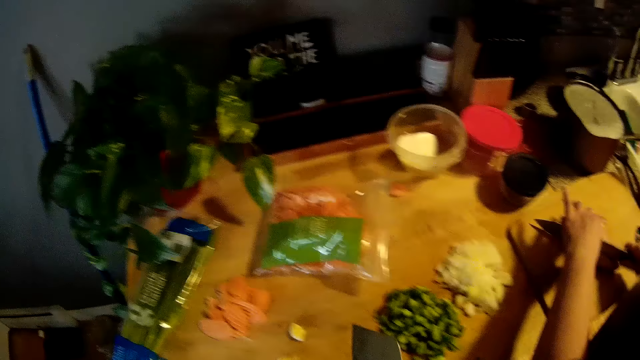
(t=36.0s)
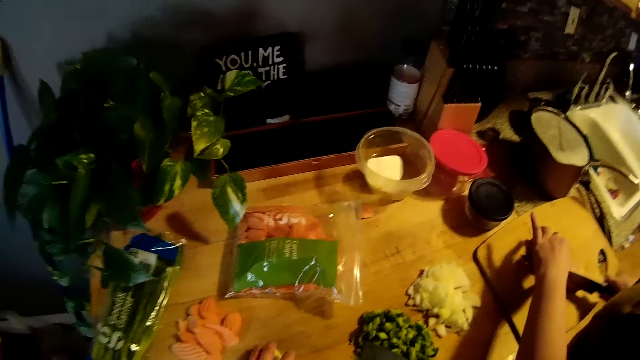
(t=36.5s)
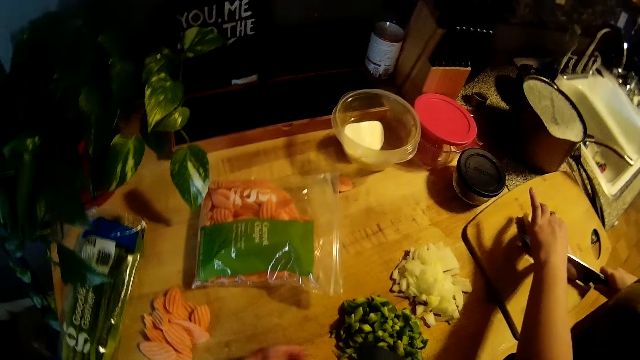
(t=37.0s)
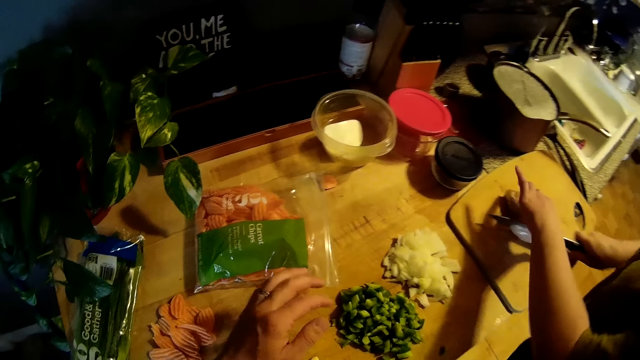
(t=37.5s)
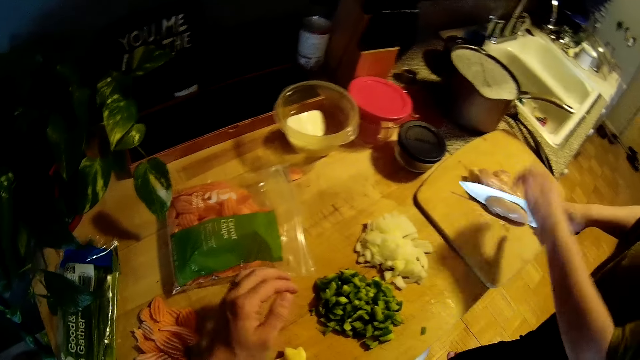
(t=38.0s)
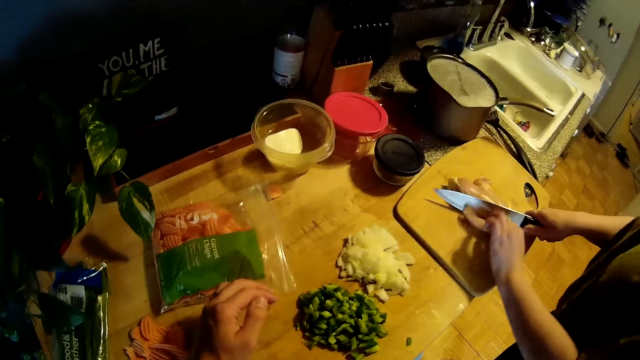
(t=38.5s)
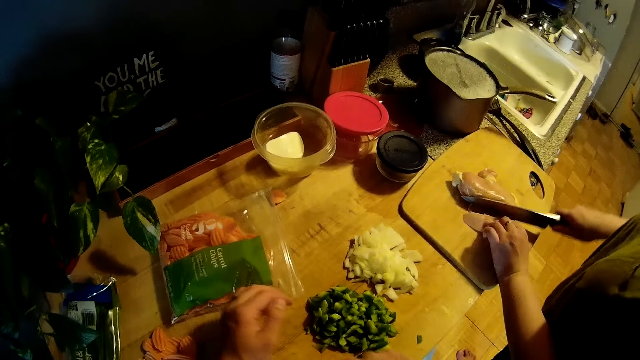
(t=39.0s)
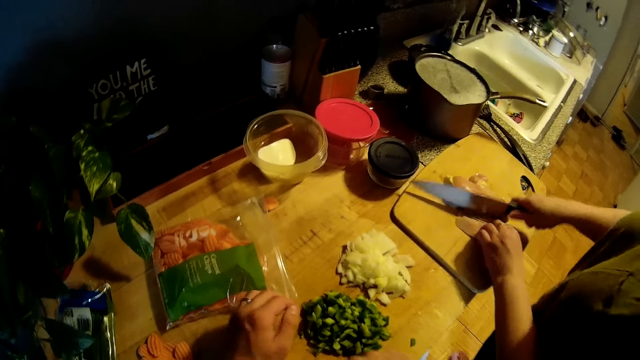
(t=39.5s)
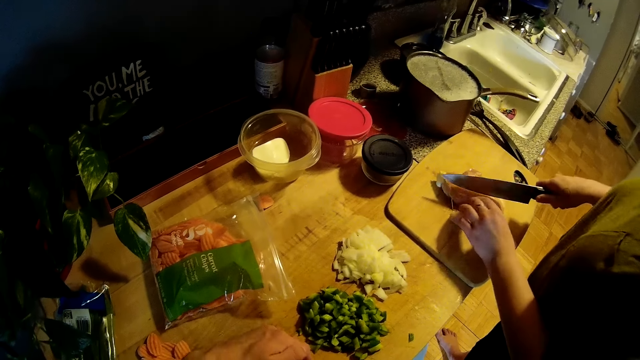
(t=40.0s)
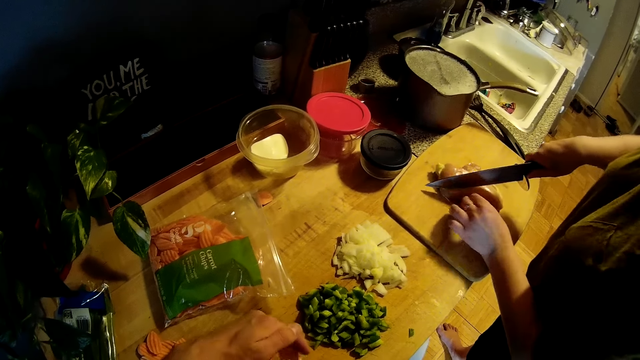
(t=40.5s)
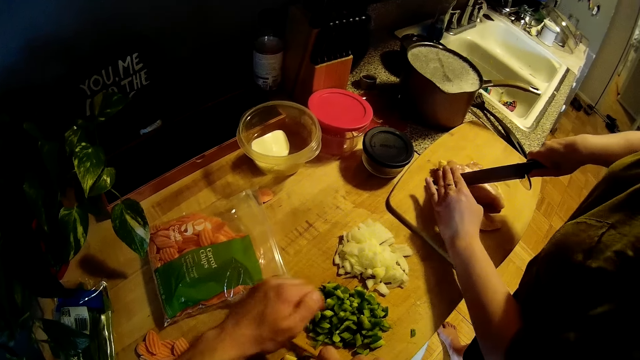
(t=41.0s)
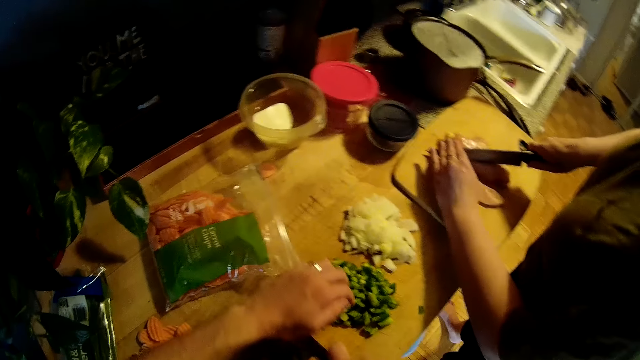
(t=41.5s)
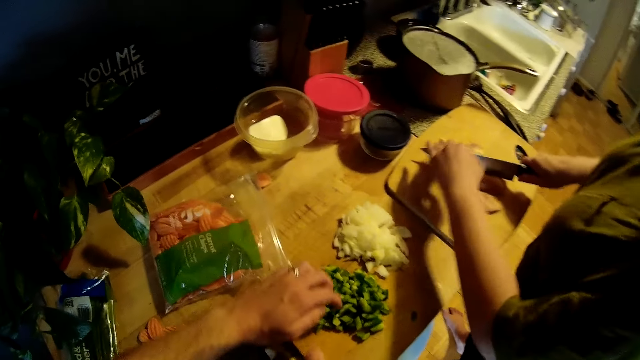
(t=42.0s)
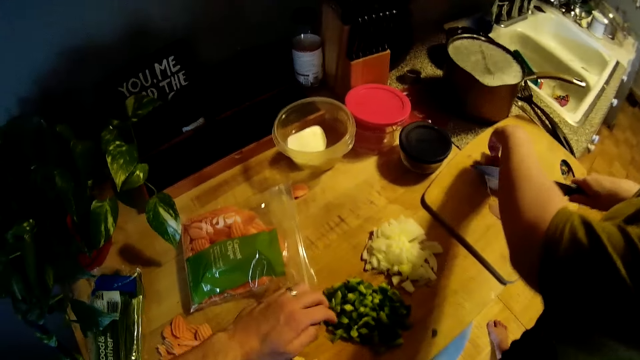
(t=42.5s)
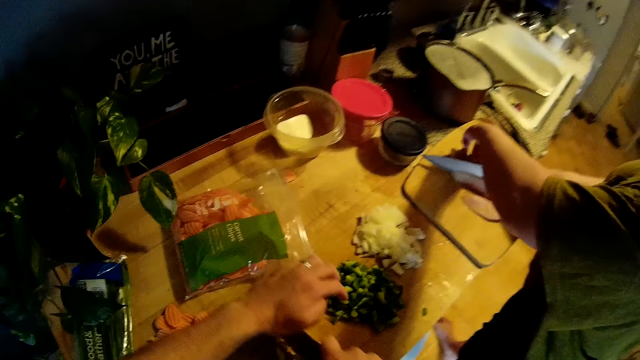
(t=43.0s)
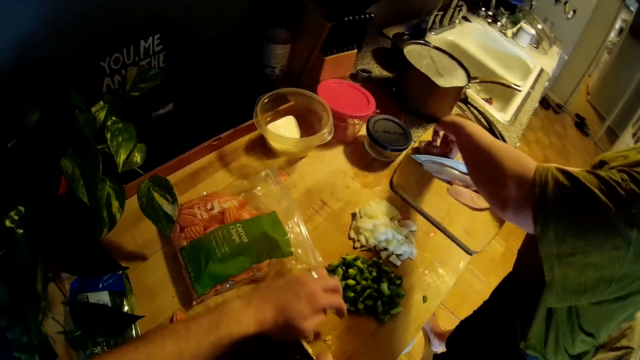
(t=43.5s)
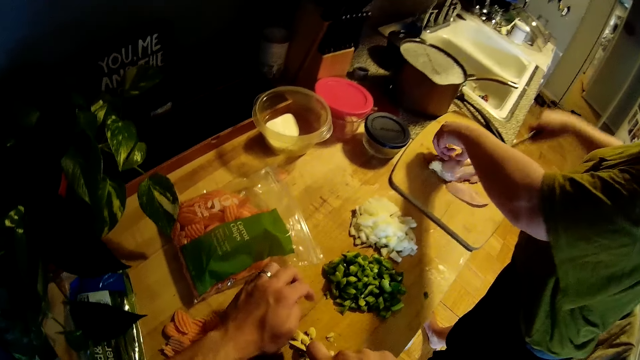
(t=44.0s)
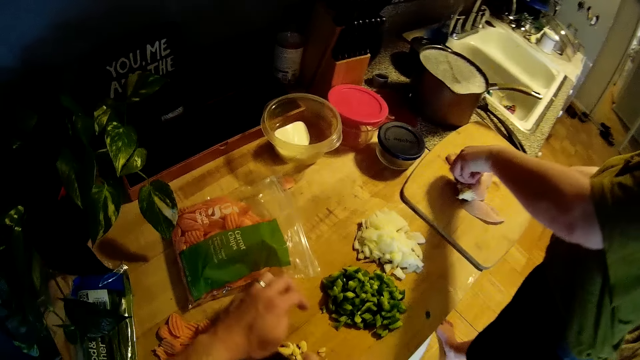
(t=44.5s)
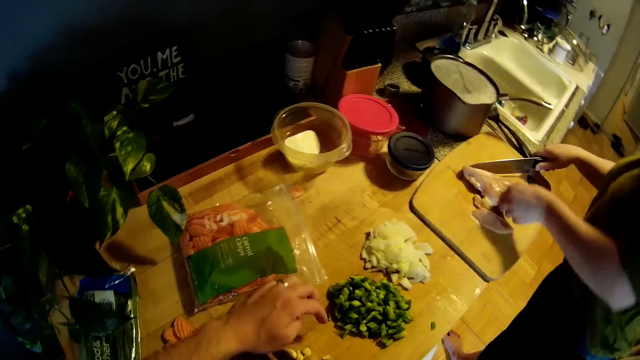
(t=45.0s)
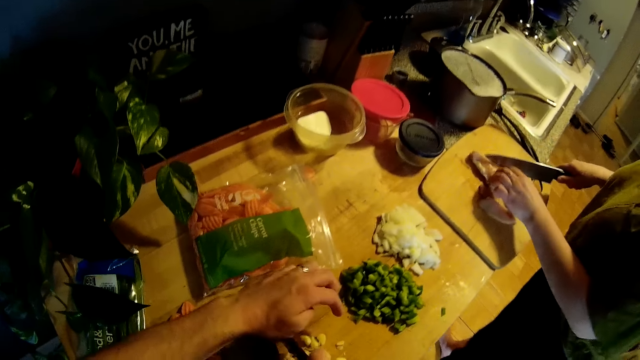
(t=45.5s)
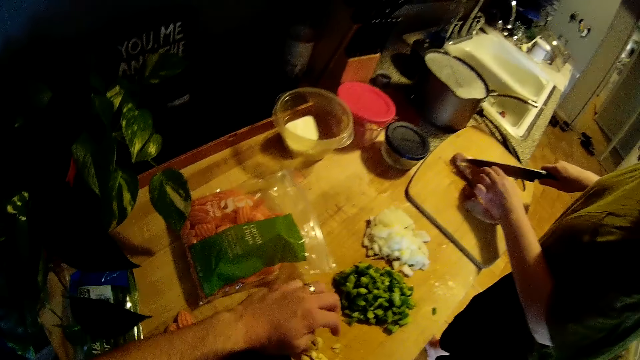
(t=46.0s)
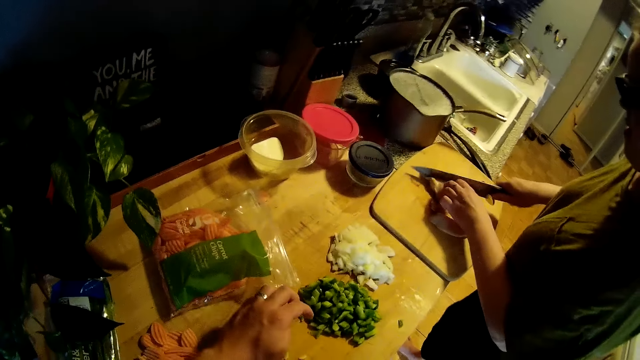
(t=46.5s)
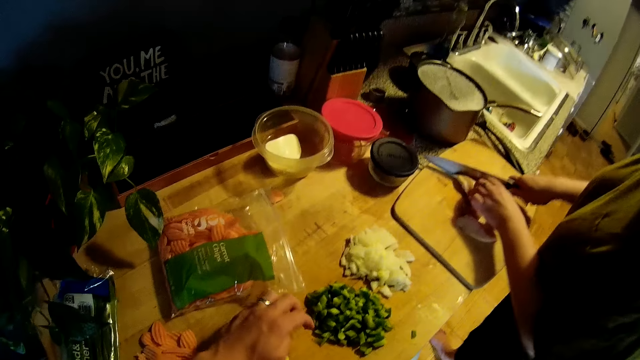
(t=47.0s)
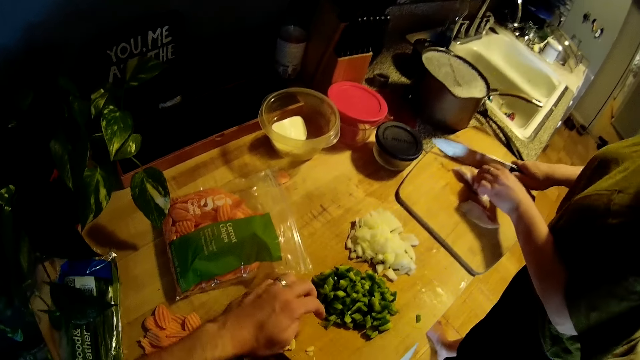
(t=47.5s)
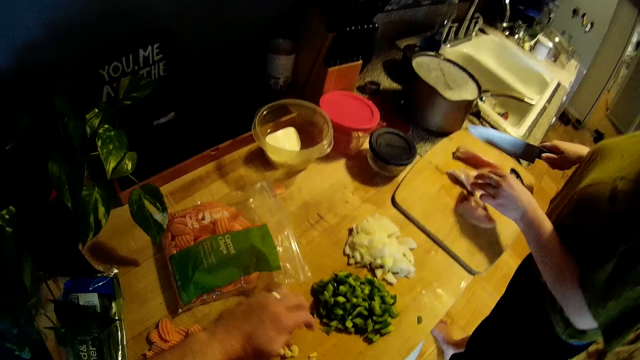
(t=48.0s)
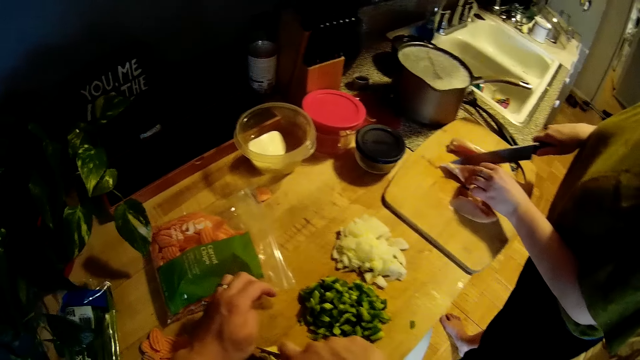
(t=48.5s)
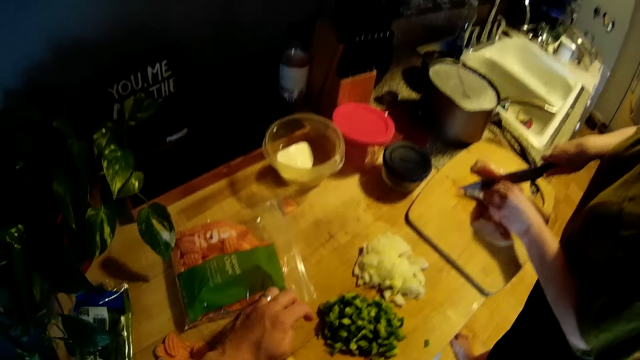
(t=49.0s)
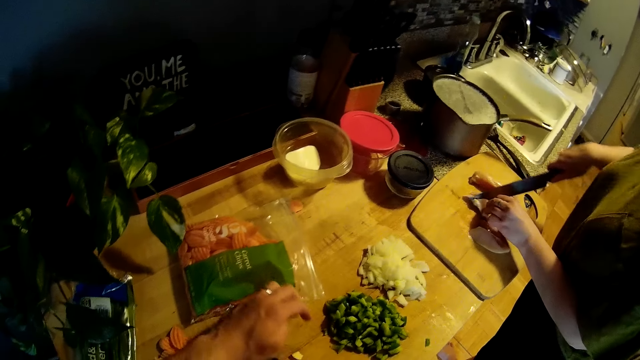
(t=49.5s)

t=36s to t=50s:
The camera wearer packs the garlic on the kitchen slab with his left hand. He chops the garlic on the kitchen slab with the cleaver knife with both hands. The woman holds the chicken breast on the chopping board with her left hand. She cuts the chicken breast with the chef's knife in her right hand on the chopping board. She turns the chicken breast on the chopping board with her left hand. She cuts the chicken breast with the chef's knife in her right hand on the chopping board.

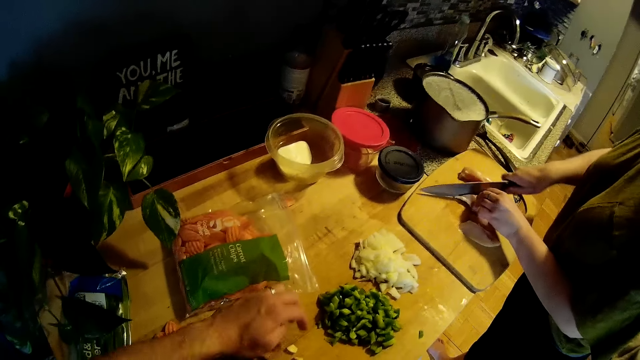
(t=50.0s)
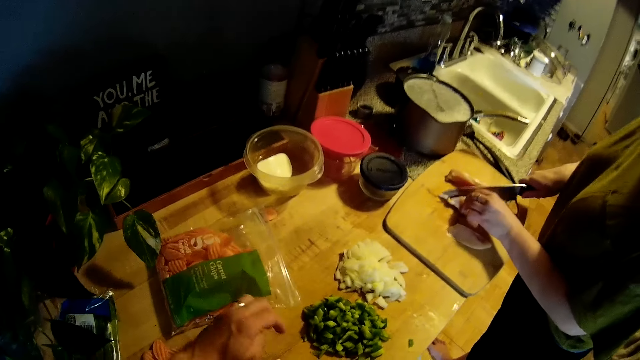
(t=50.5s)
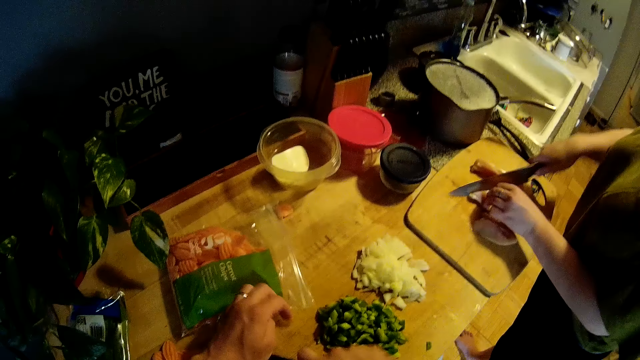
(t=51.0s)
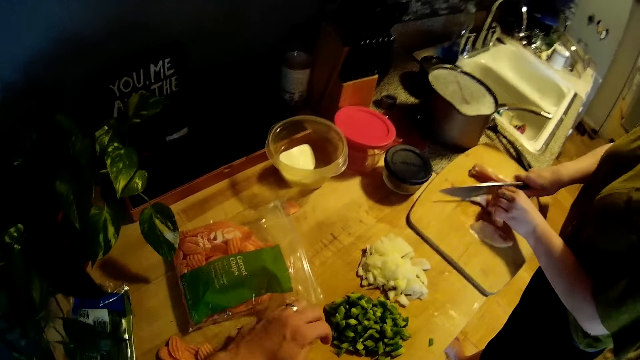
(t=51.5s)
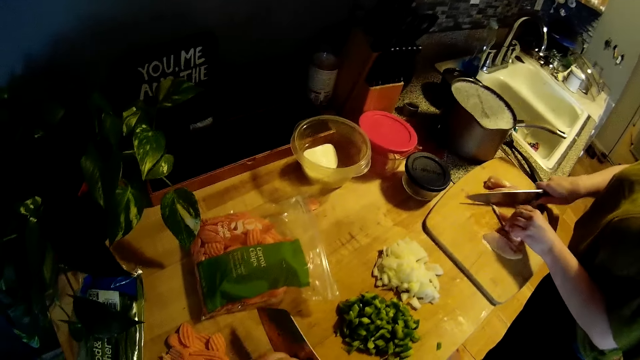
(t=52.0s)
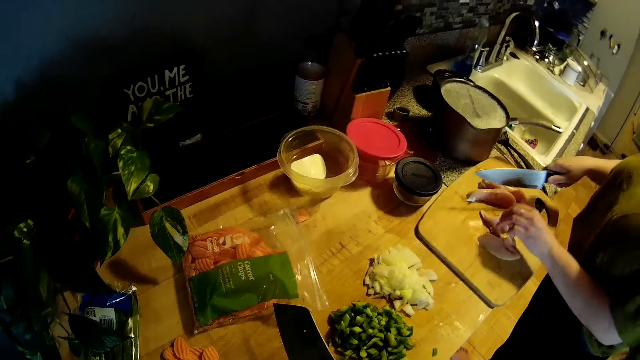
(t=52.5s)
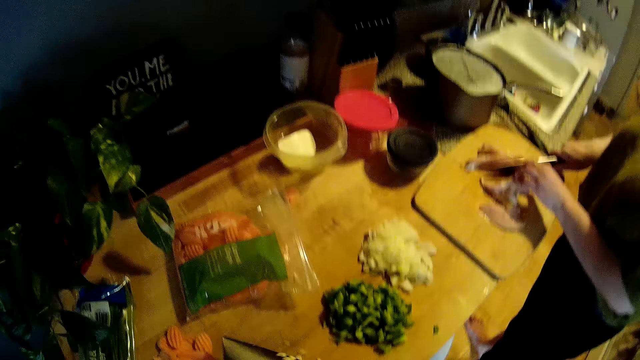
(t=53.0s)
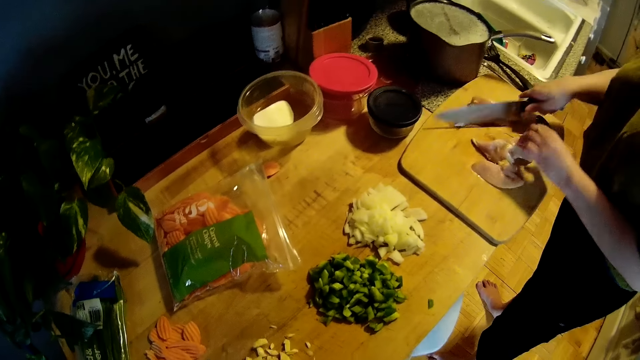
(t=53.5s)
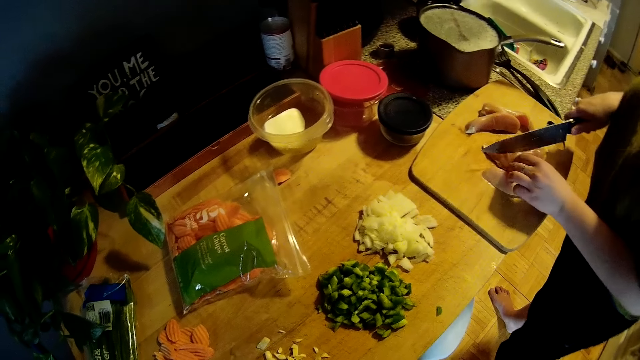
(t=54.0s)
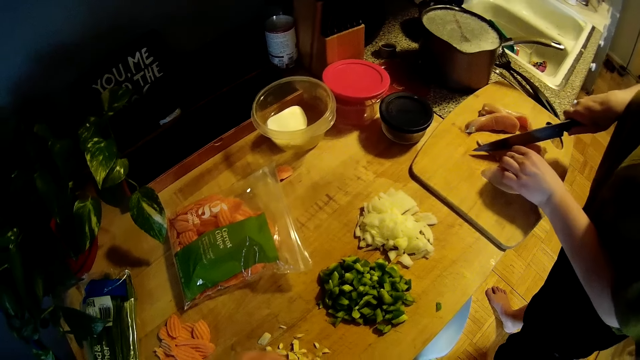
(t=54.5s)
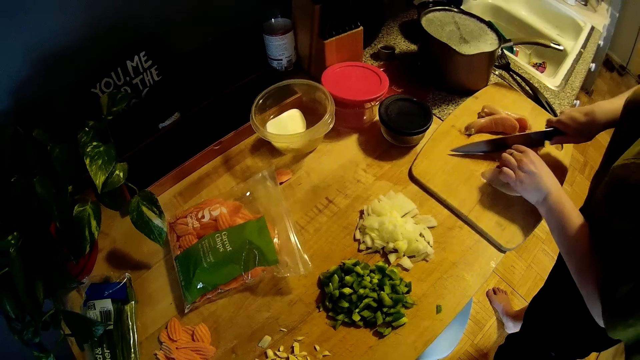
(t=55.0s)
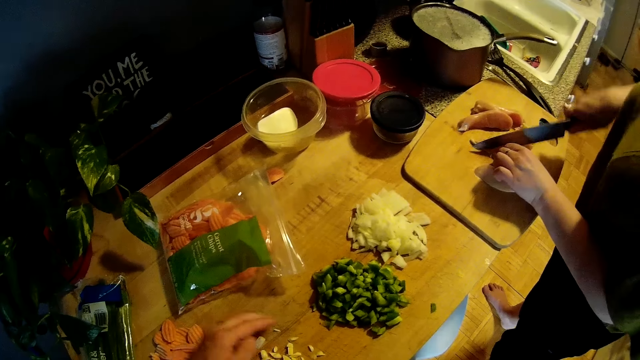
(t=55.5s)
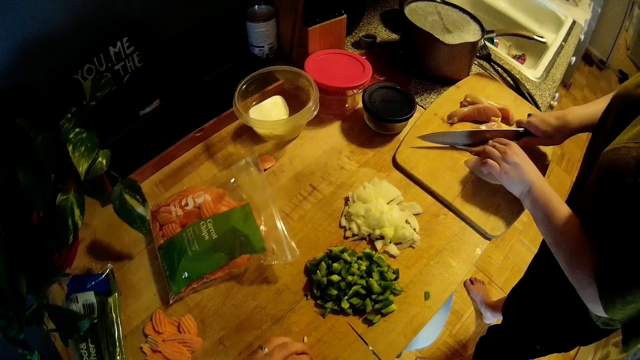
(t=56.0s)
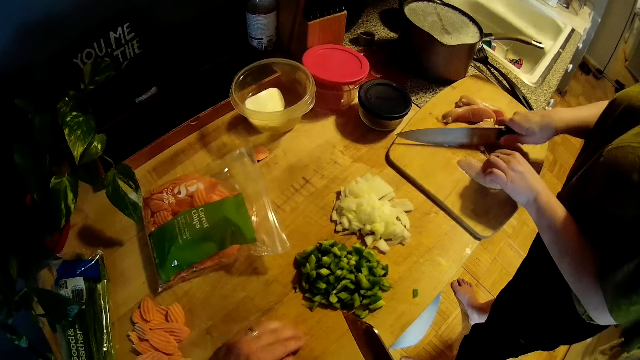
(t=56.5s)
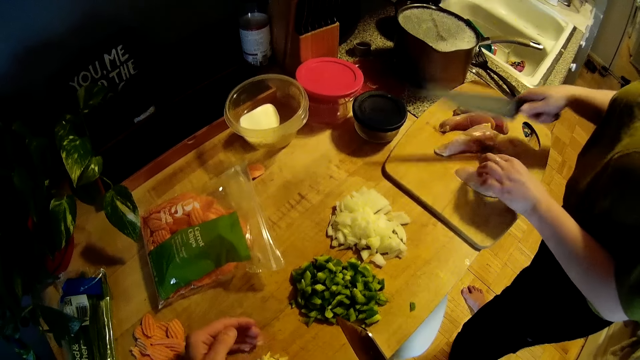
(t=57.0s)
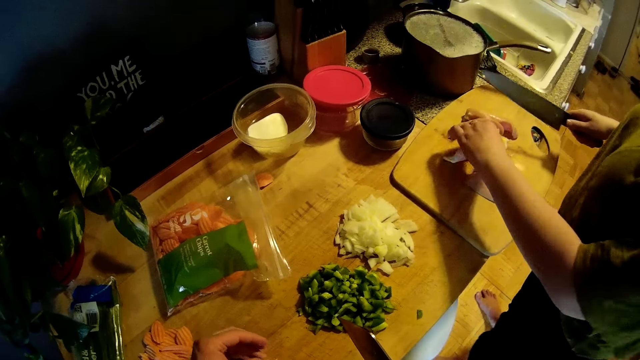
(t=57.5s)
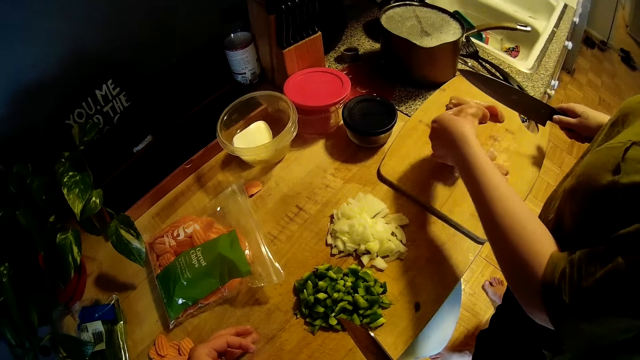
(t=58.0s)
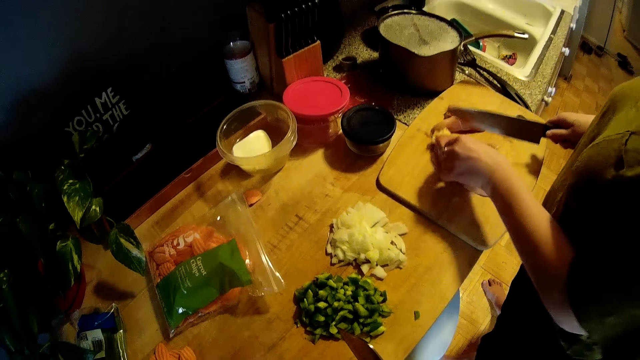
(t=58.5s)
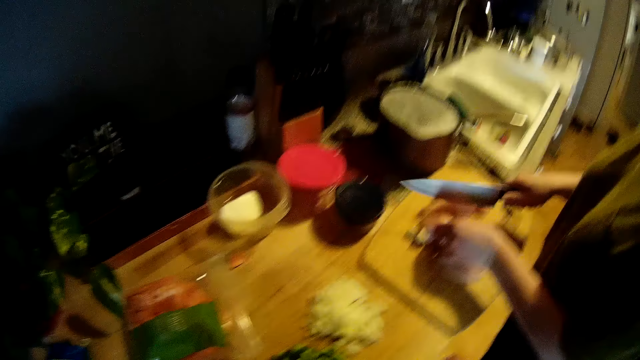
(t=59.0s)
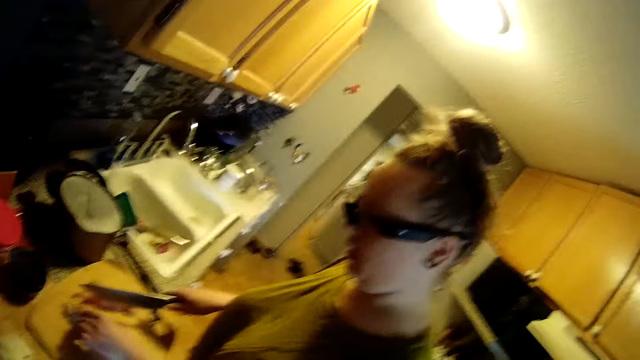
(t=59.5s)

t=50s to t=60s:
The camera wearer scrapes the residues of the garlic on the cleaver knife with his left hand. He gathers the diced garlic on the kitchen slab with his left hand. The woman moves a sliced chicken breast on the chopping board with her left hand.
